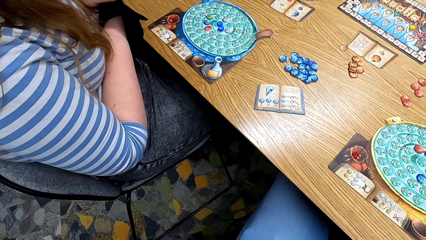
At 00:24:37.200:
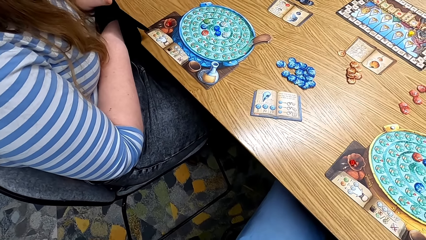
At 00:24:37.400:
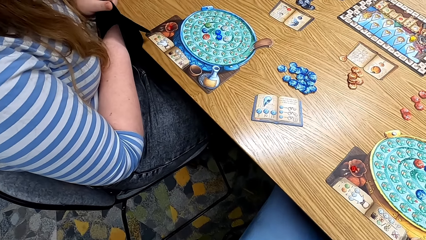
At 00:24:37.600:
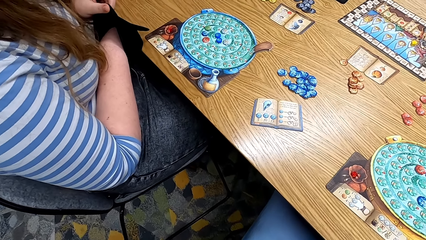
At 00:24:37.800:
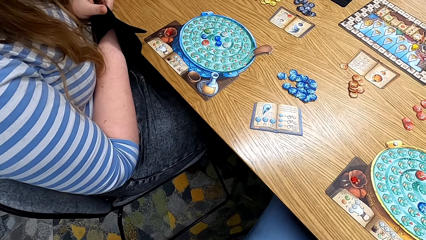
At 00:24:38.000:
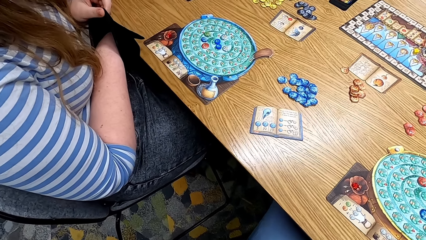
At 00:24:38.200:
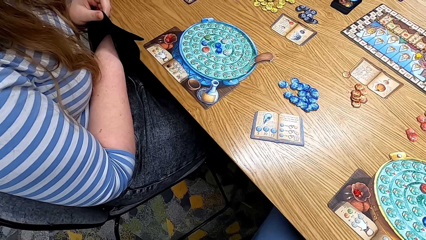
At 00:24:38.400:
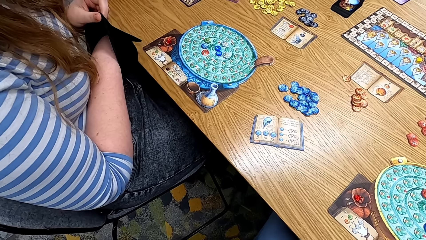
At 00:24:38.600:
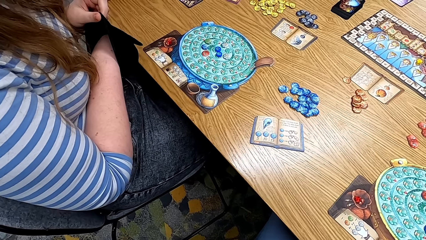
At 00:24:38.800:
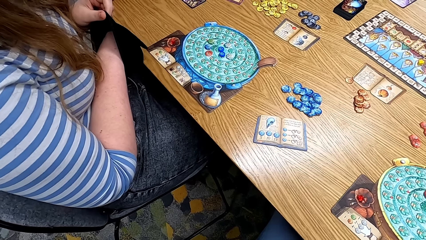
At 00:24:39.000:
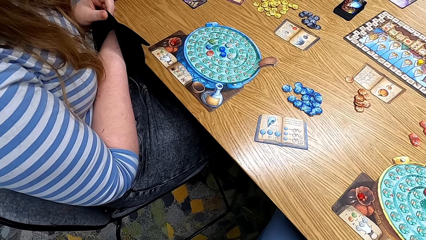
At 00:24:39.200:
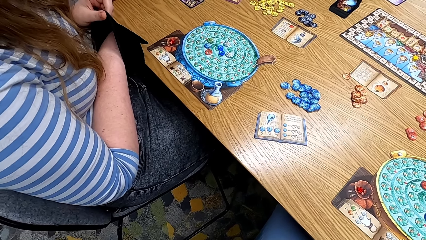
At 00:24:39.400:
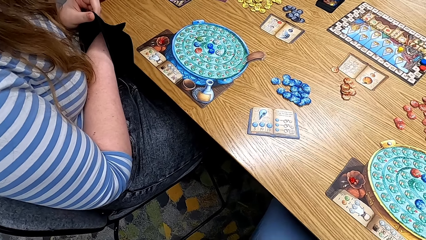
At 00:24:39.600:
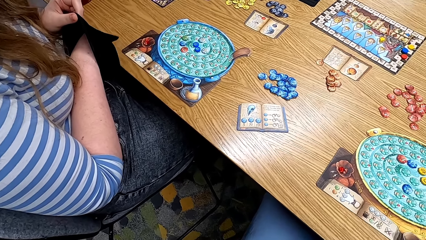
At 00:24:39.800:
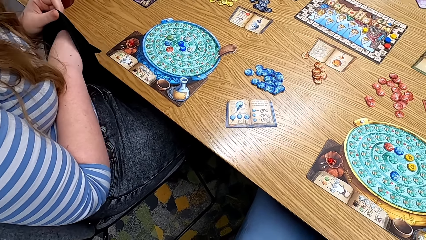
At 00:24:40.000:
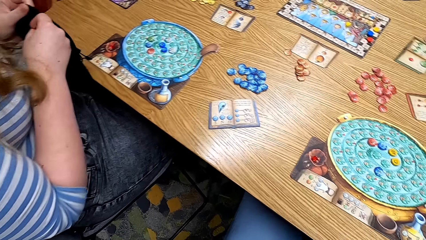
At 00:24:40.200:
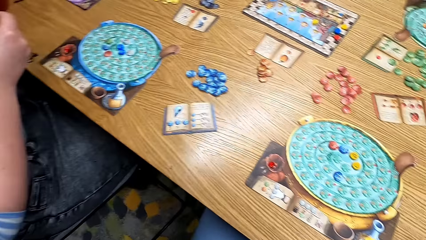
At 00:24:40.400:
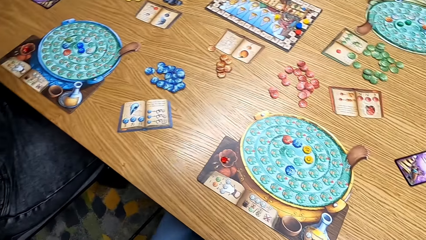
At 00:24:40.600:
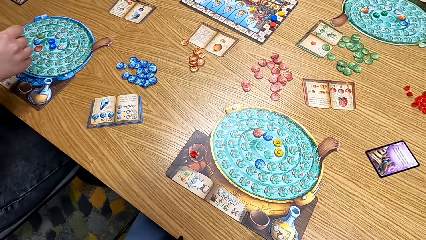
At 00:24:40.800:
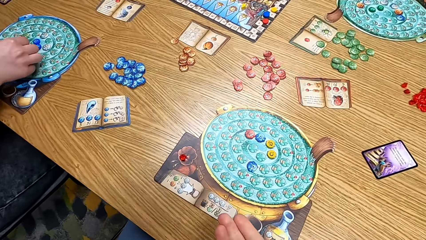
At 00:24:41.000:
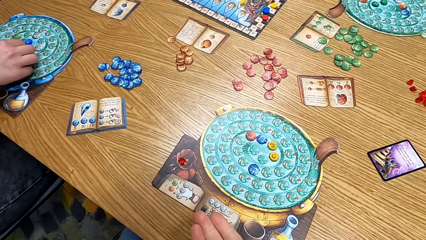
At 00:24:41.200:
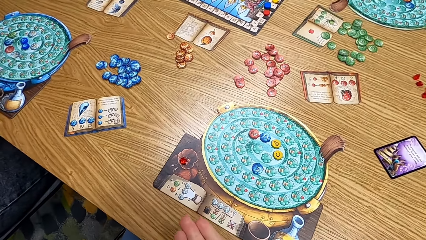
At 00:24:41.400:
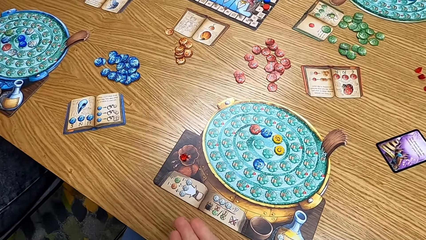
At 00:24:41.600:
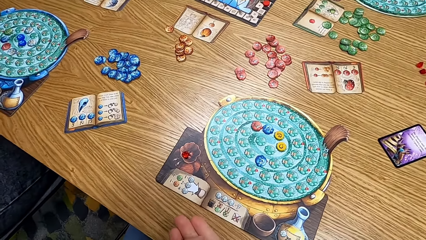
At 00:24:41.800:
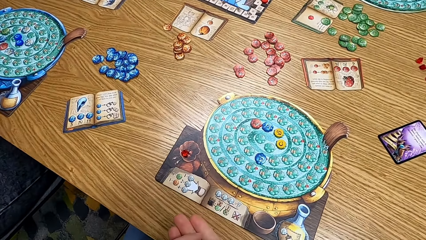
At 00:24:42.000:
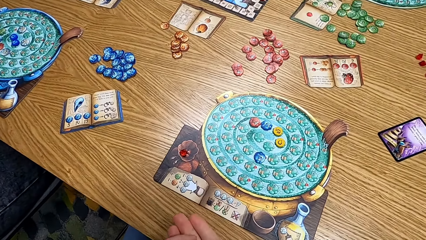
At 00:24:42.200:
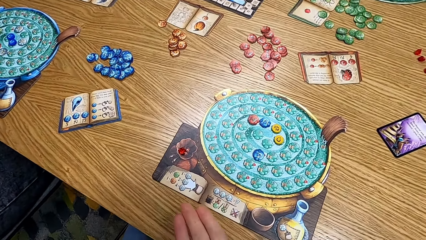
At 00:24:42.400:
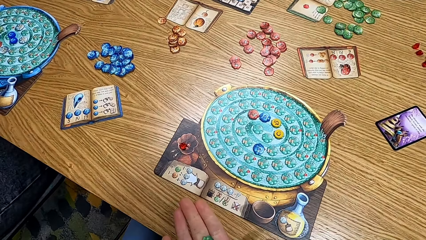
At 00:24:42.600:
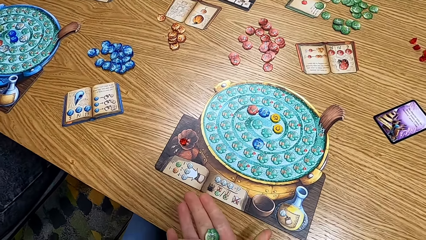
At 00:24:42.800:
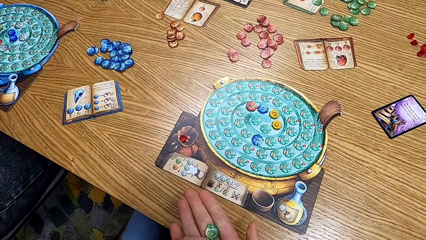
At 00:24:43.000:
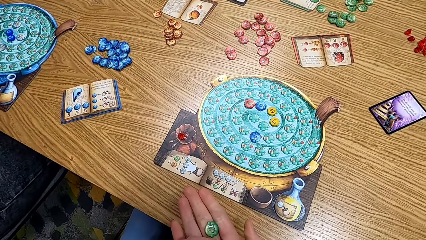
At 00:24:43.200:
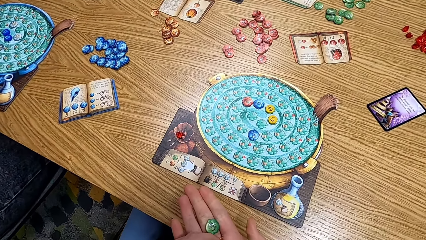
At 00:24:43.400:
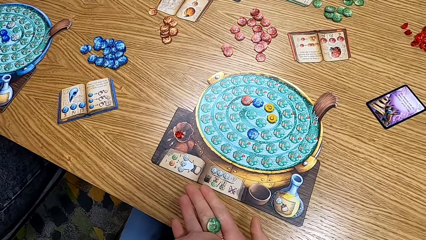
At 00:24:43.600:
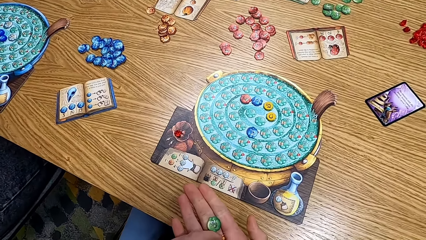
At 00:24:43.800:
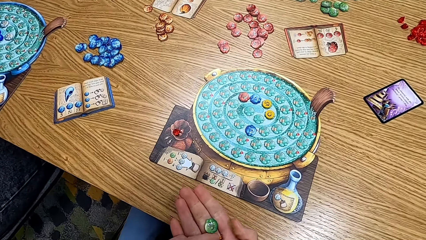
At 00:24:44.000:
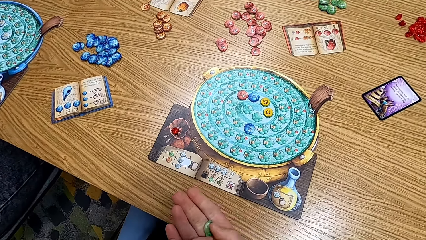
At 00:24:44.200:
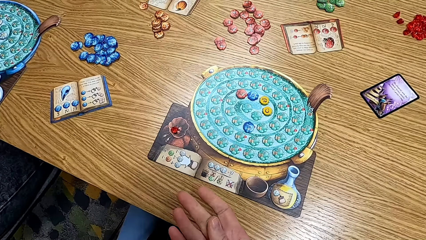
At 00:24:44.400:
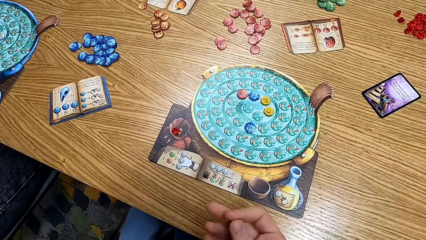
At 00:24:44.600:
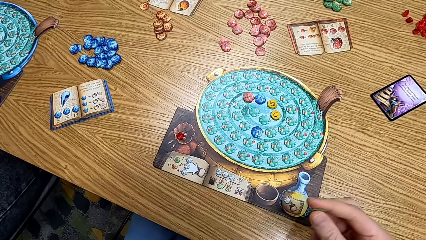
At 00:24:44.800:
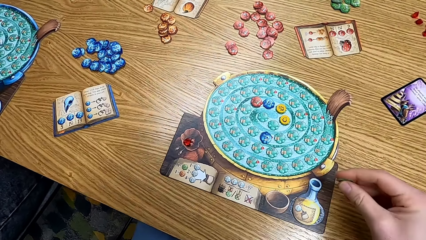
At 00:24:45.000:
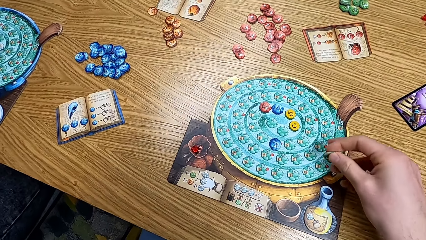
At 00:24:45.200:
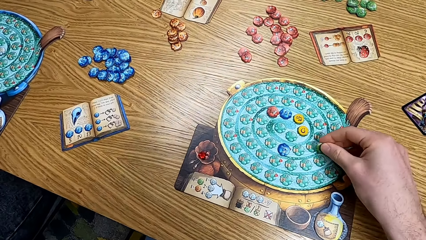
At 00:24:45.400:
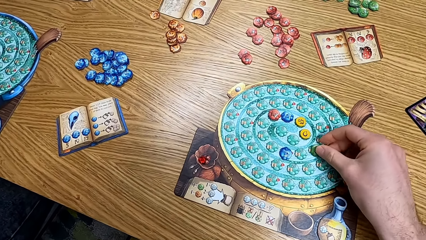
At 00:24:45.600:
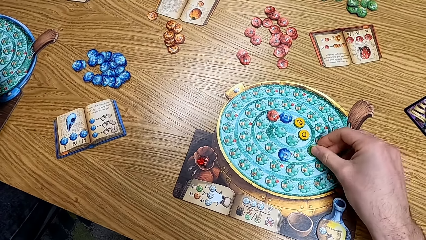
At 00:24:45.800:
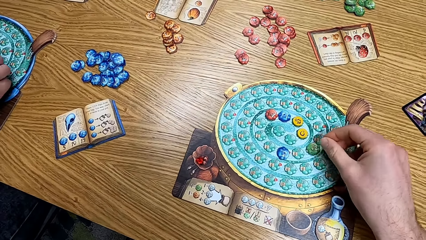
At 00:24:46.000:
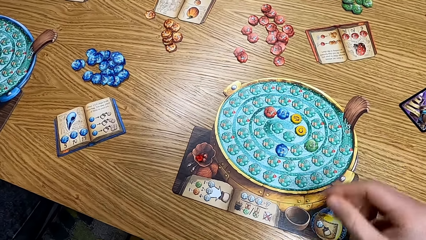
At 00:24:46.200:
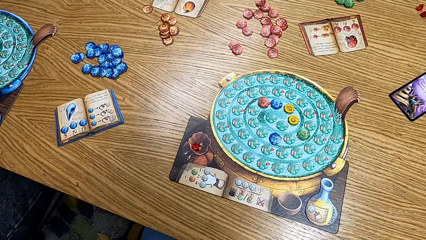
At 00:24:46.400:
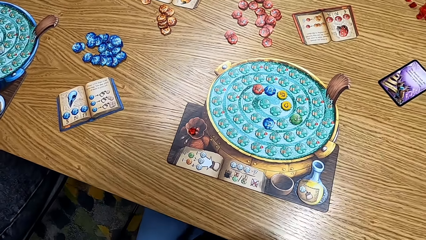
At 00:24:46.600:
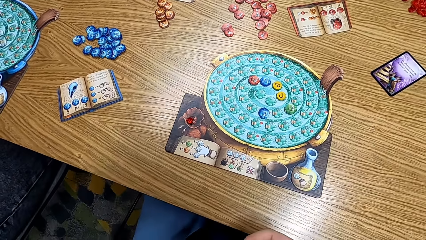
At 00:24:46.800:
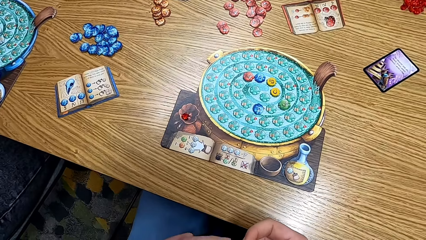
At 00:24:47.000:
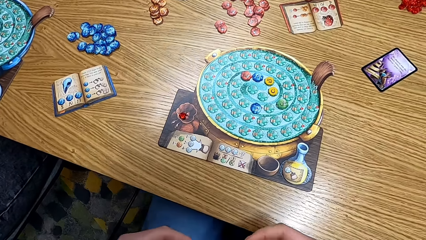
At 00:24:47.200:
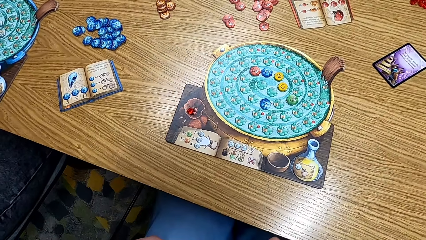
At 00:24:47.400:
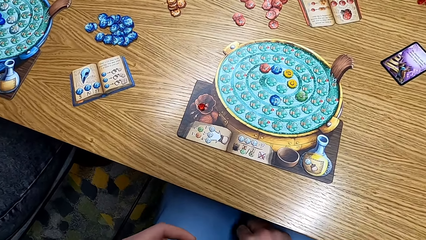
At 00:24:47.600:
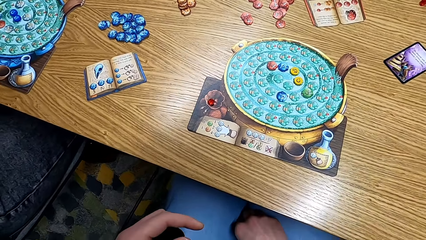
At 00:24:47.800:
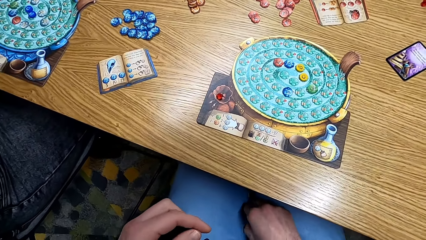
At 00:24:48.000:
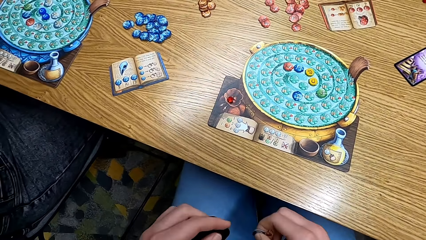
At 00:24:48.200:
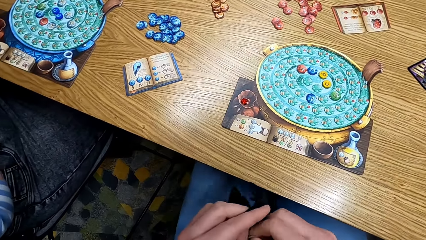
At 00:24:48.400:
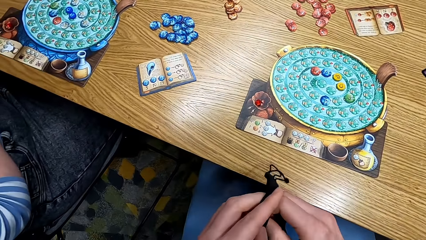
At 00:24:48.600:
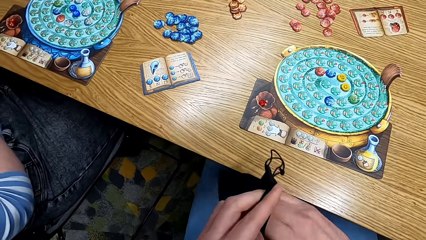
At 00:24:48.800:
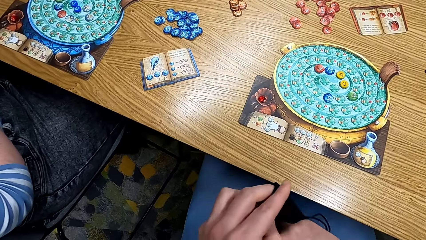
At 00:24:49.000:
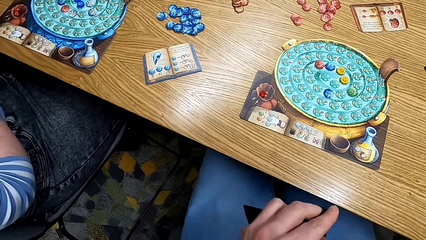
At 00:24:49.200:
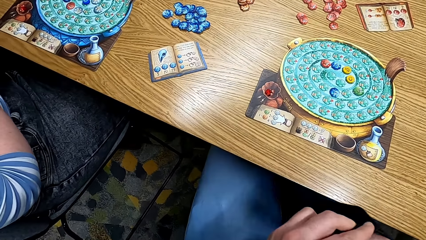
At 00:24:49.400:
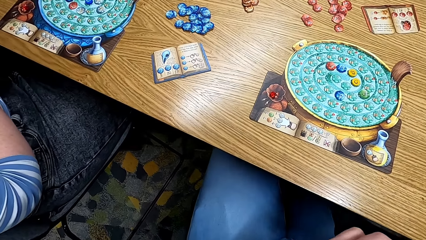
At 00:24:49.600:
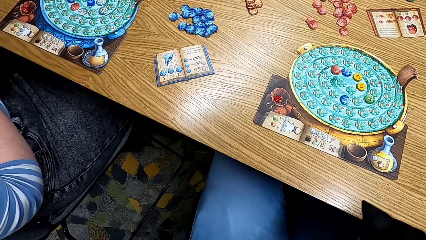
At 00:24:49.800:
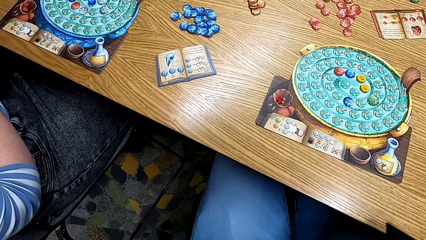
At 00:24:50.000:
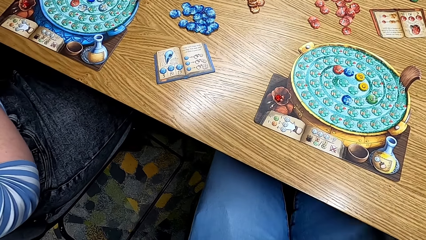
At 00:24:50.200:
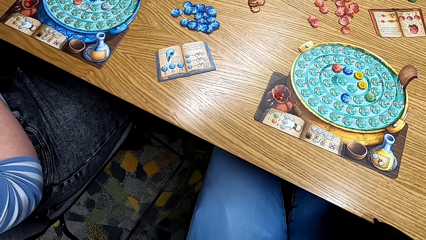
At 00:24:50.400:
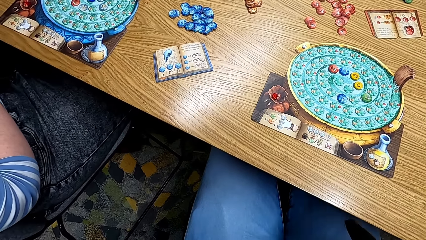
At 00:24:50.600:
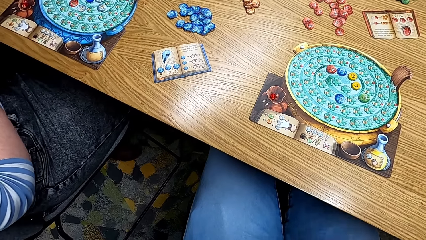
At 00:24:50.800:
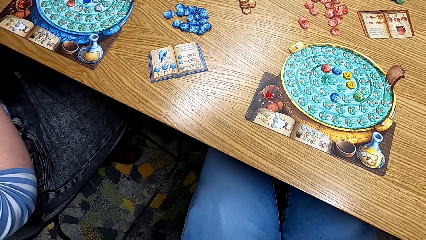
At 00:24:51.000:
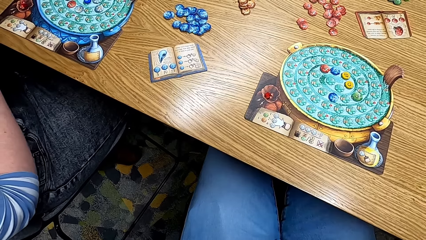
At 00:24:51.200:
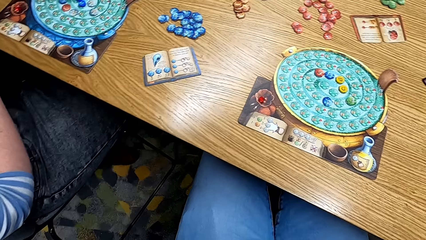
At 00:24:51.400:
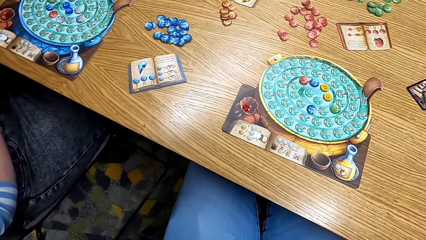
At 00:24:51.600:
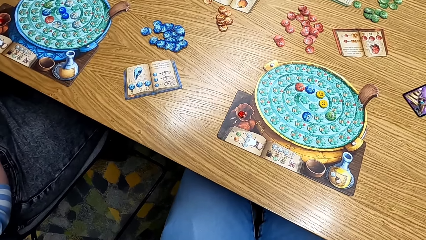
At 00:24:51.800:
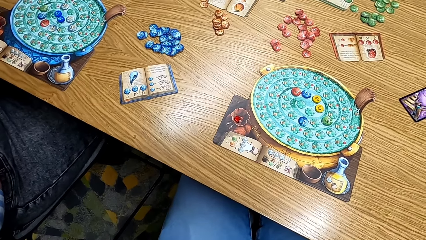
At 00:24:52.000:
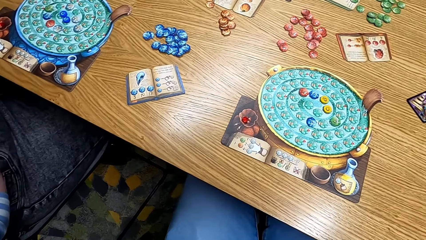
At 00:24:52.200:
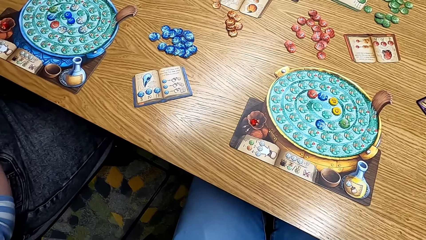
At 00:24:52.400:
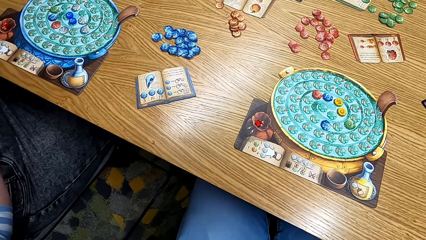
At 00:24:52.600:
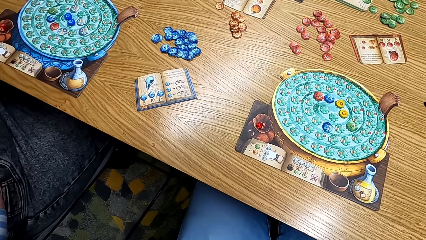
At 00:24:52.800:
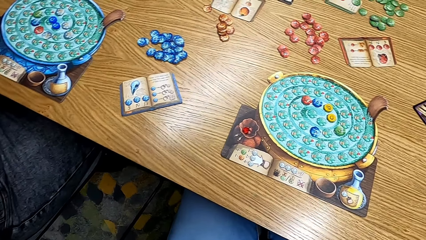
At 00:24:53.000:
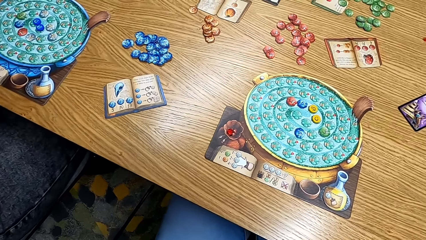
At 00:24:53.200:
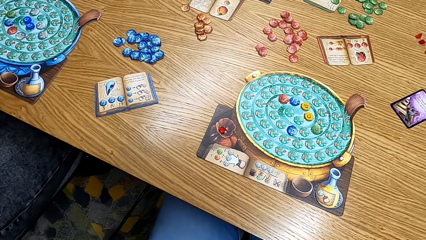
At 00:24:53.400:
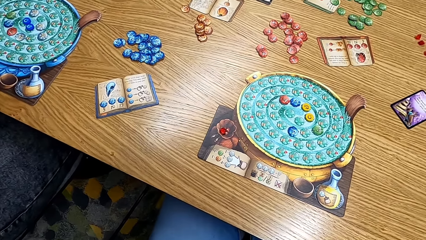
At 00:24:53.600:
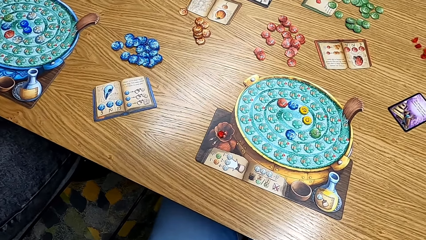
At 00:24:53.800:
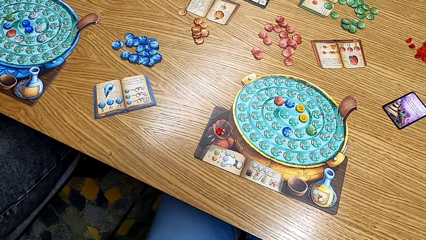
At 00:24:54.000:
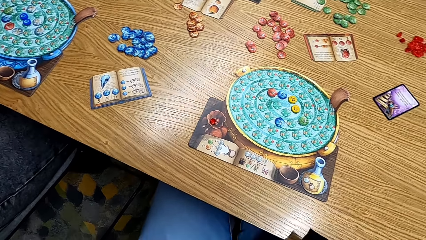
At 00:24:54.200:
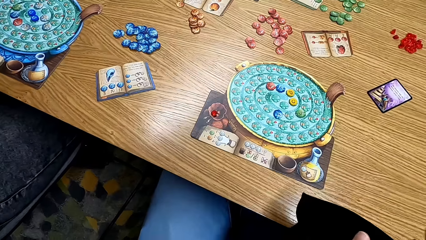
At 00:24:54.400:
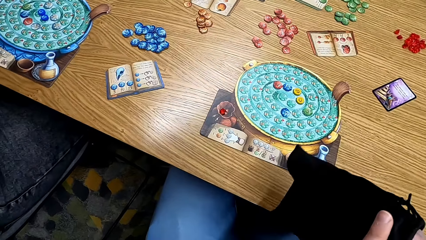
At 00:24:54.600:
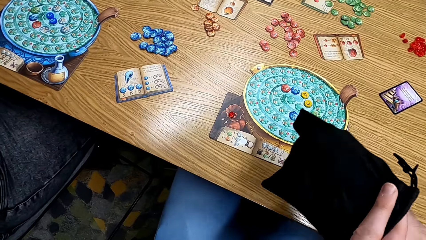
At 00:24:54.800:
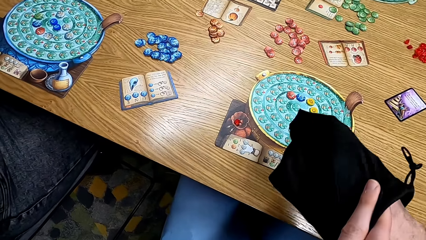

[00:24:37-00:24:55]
A lady places a chip on the board. The camera wearer looks at the table. They place a chip on the board. They pick the cards from the table. They pick a chip from the bag.
